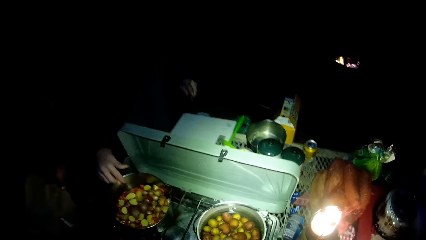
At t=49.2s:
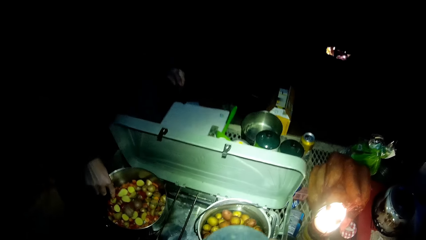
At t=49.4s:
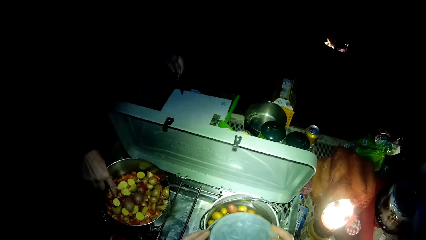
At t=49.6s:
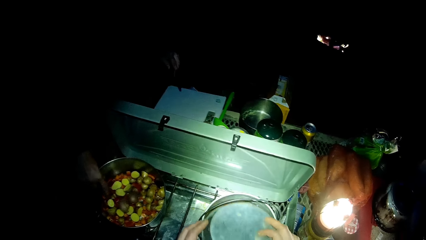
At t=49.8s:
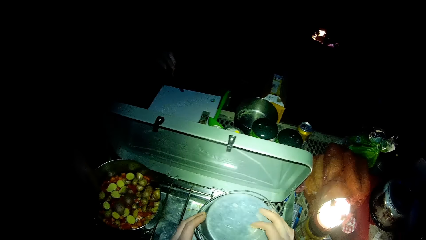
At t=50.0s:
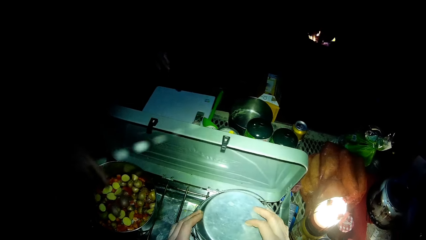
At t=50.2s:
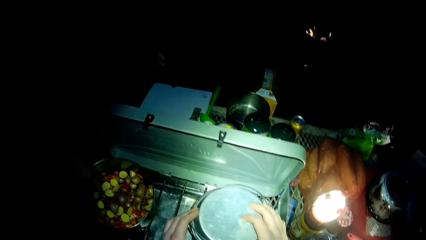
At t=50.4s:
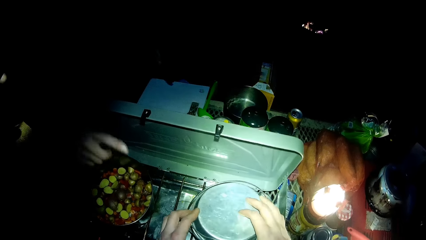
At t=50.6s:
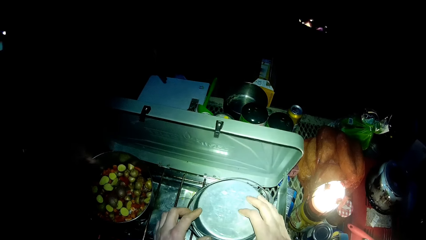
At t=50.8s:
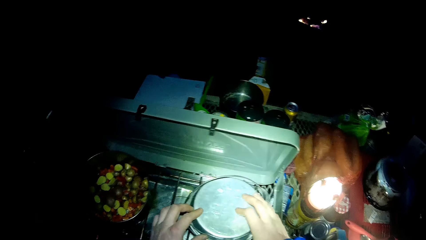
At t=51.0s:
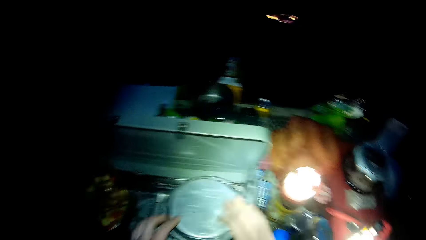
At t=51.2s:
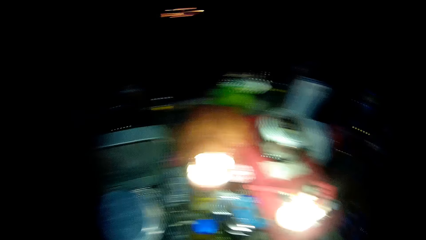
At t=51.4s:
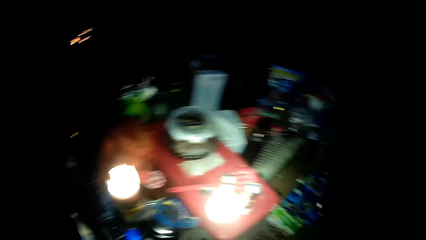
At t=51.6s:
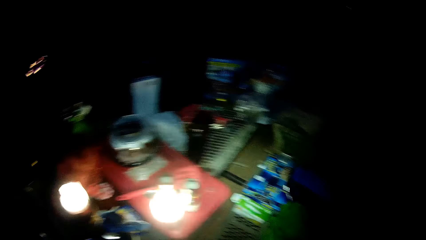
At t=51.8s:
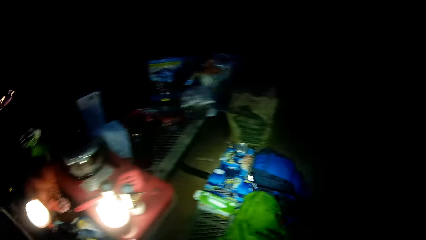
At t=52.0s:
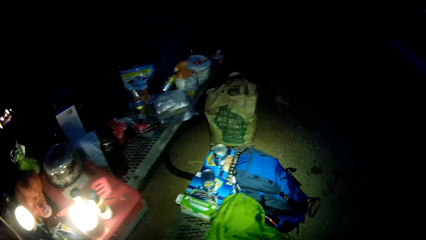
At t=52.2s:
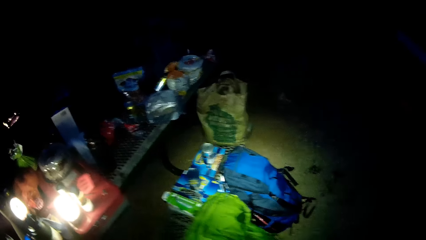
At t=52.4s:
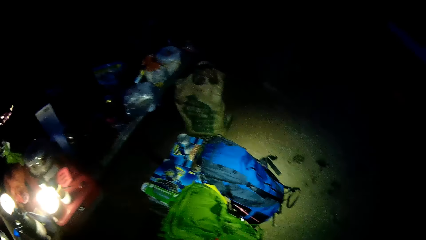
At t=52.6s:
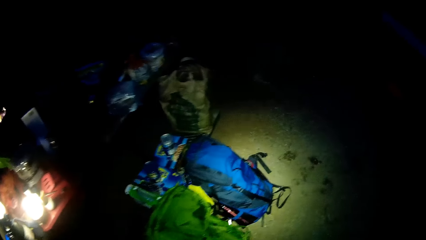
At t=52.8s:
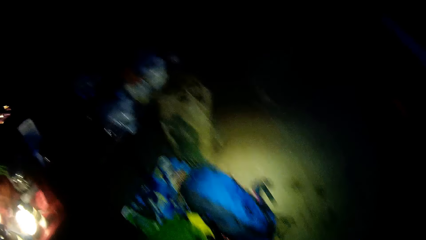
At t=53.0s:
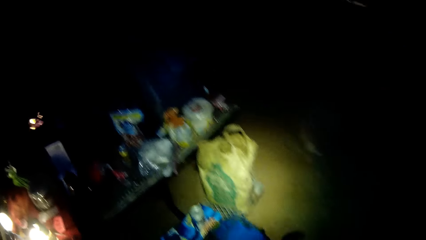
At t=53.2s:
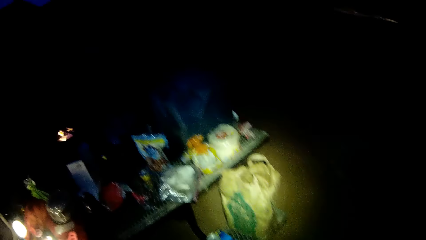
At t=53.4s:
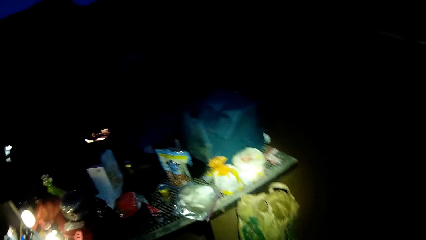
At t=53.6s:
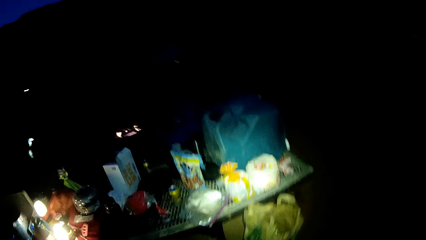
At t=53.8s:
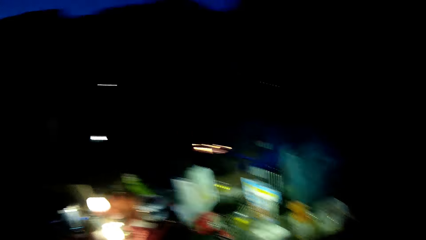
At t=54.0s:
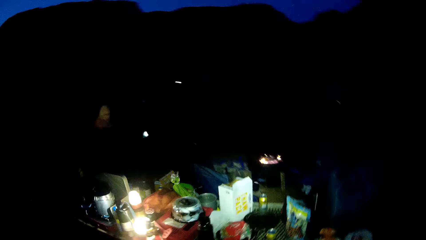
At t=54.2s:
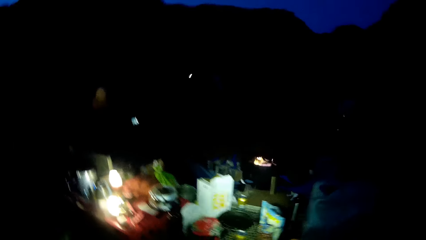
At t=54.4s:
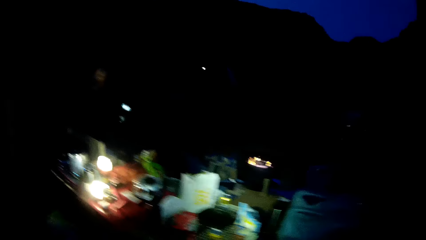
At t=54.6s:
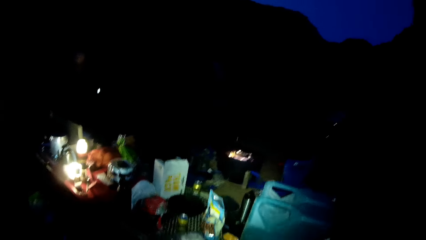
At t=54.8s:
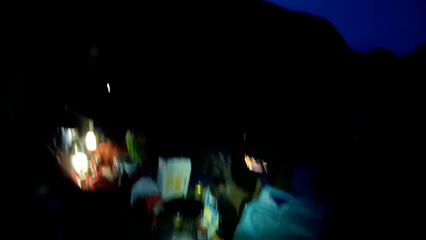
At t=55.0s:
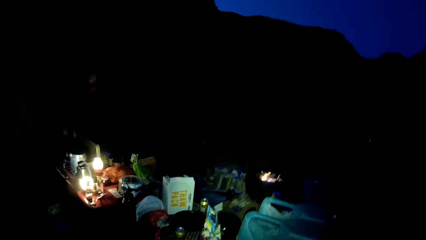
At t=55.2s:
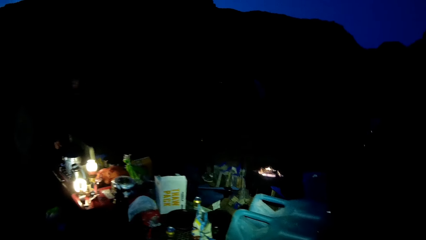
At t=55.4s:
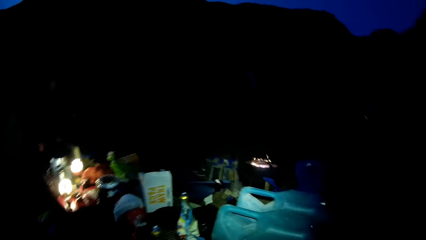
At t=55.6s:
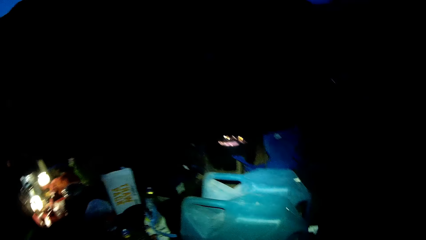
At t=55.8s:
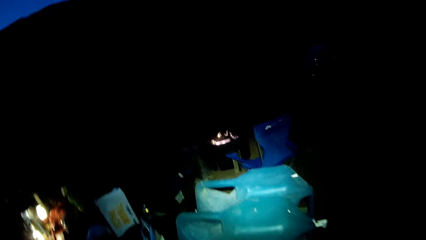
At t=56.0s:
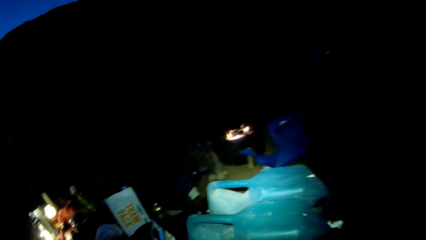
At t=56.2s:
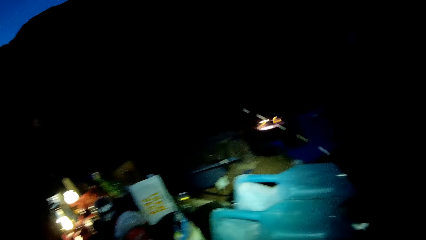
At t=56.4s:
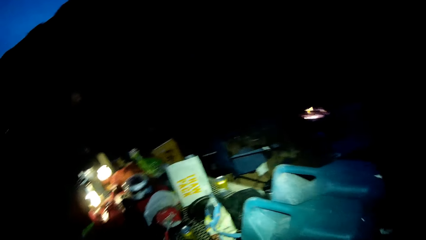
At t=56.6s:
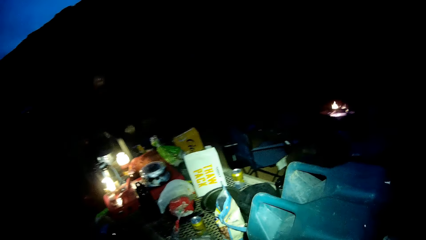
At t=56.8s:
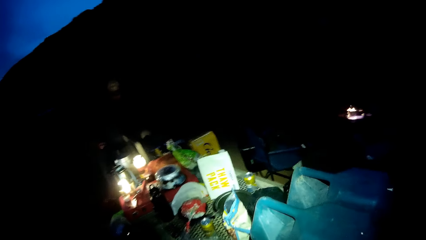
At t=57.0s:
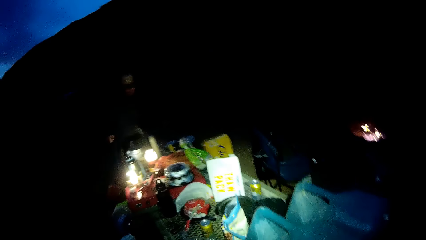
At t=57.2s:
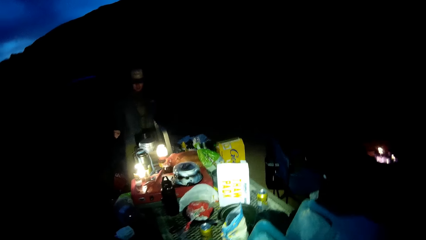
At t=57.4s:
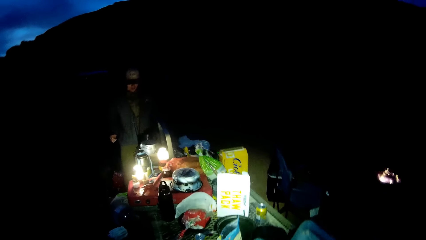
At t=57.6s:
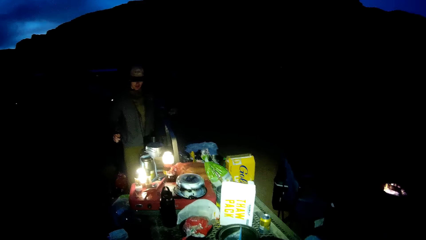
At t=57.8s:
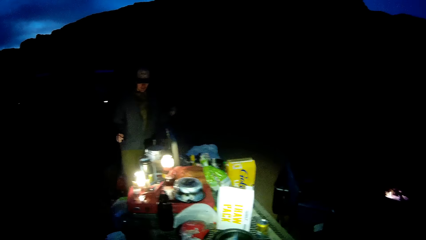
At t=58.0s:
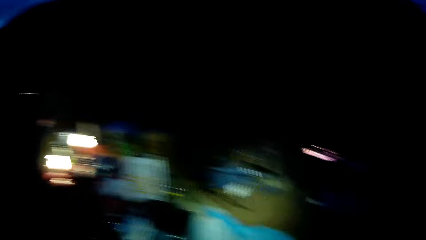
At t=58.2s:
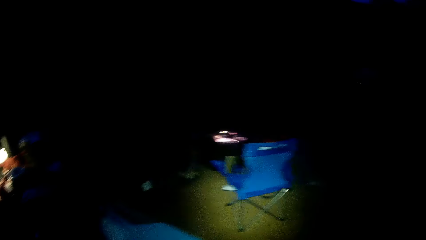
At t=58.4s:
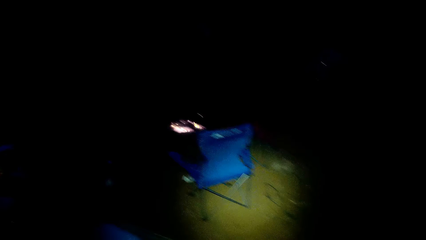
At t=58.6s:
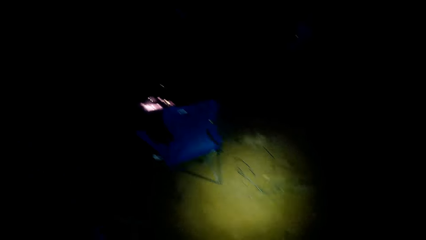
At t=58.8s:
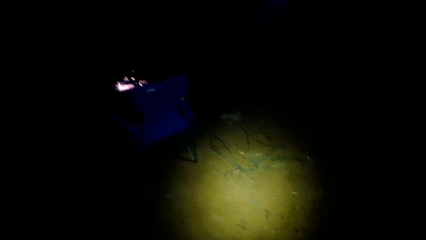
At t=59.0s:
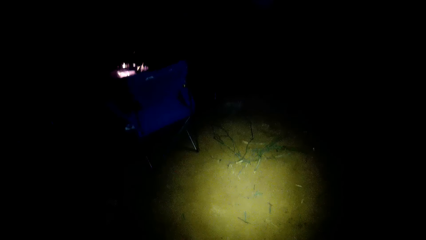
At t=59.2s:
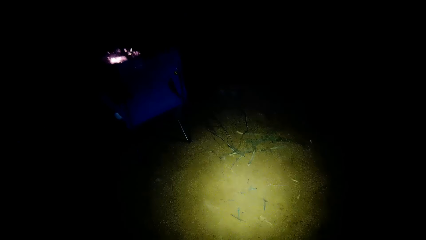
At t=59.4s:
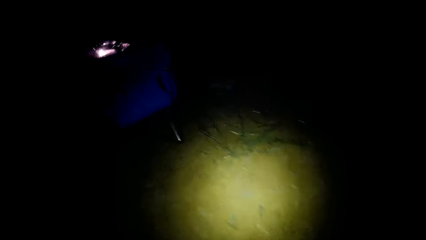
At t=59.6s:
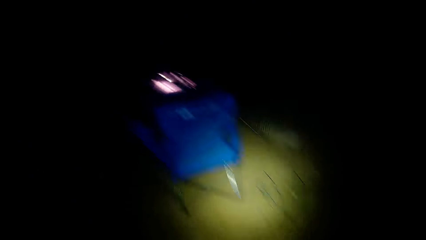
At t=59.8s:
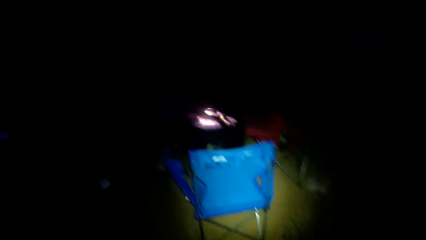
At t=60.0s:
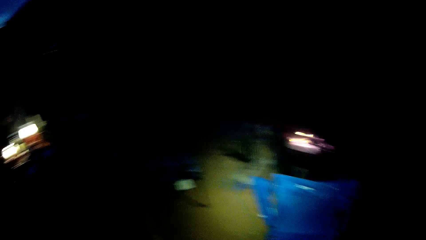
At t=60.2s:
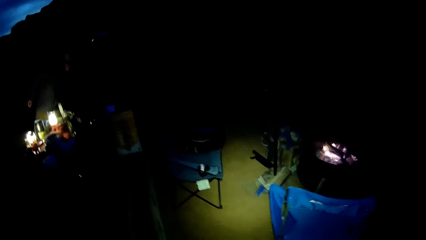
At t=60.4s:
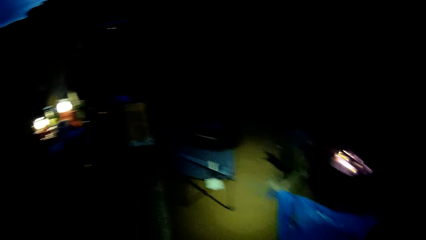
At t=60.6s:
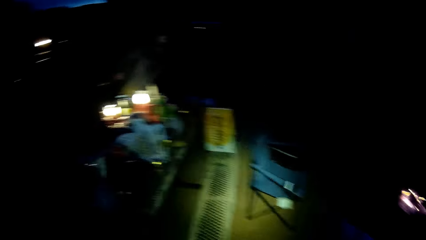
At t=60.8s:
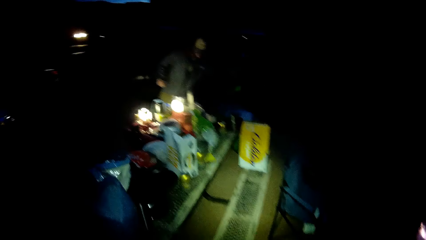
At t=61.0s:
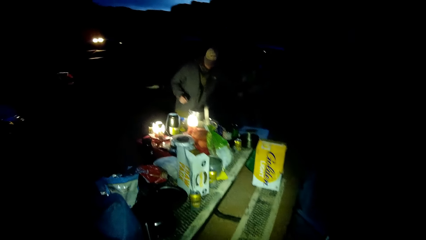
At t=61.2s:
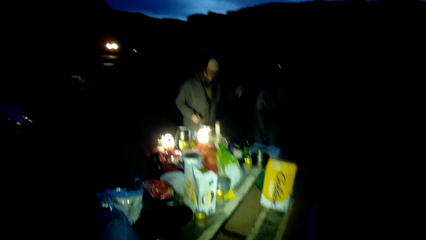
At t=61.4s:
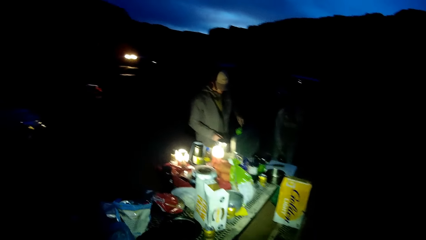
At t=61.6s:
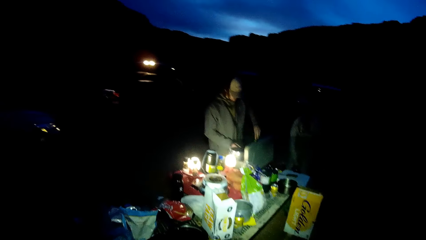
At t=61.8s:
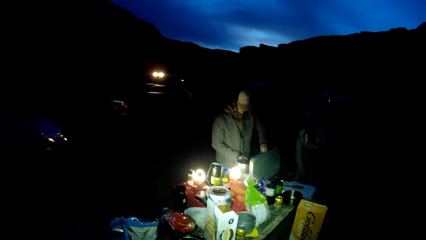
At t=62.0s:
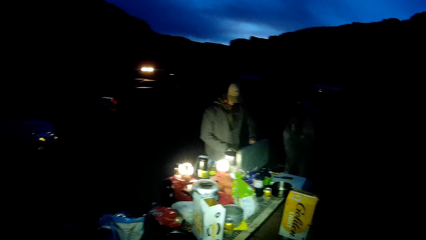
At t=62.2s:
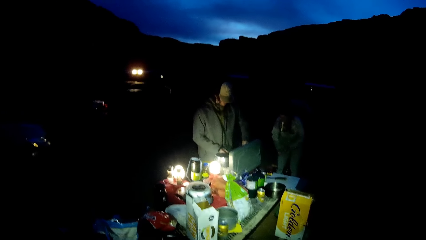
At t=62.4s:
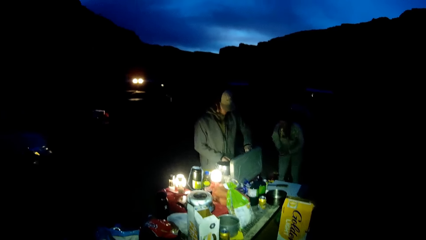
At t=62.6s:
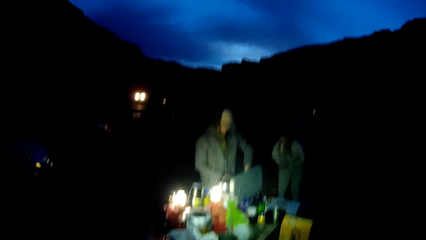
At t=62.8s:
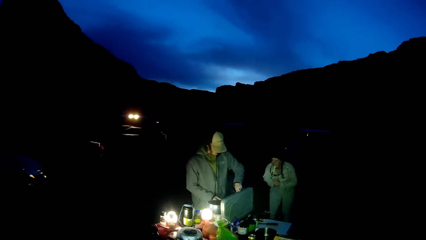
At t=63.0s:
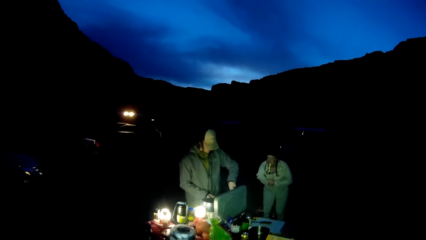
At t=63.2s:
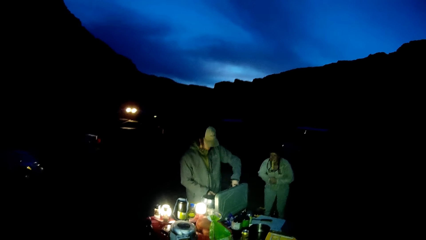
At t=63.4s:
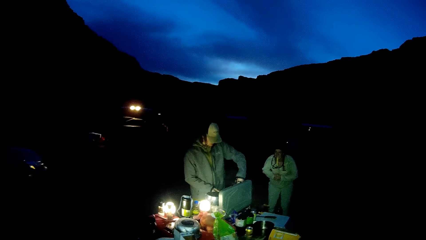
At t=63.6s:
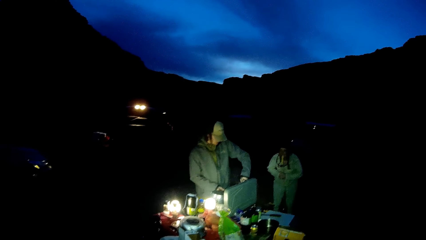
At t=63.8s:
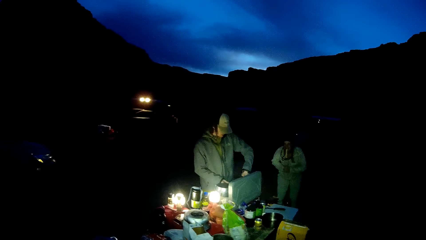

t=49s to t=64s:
A woman drops a potato in the pot with her right hand. The camera wearer covers the pot with the lid. They walk around. The woman turns the potato in the pot with the spoon. She stirs the food in the saucepan.
